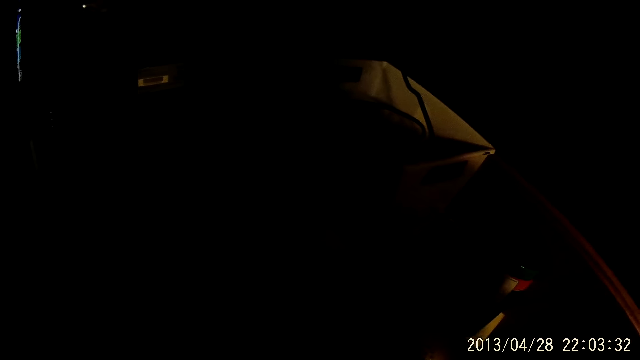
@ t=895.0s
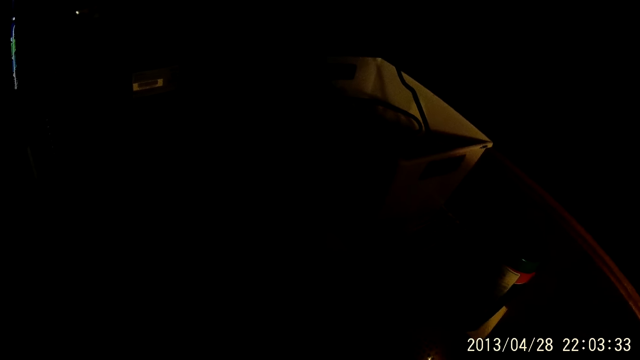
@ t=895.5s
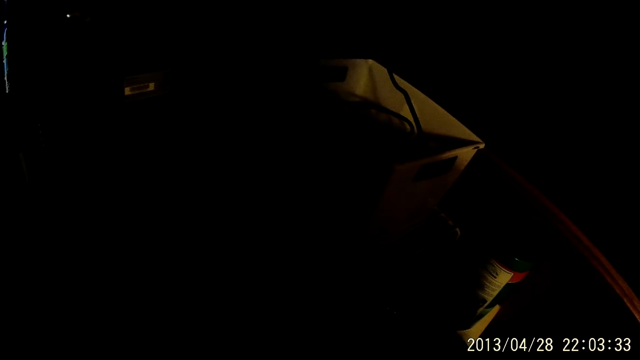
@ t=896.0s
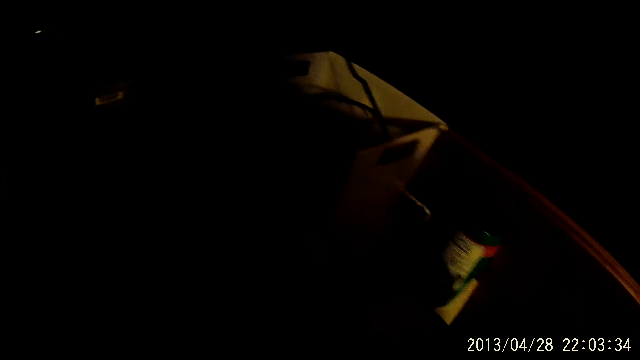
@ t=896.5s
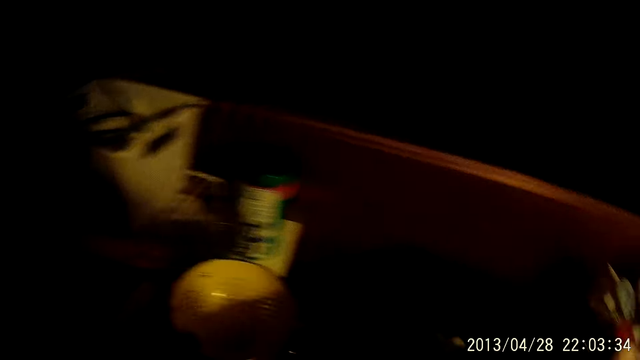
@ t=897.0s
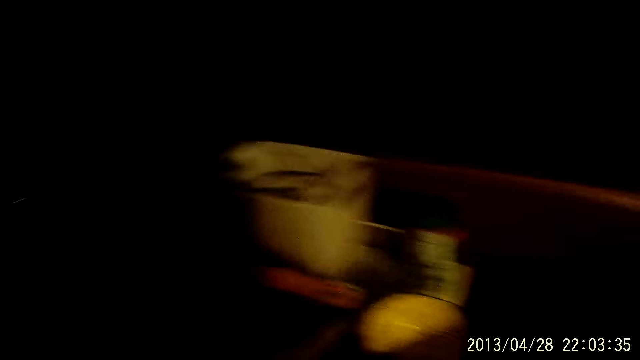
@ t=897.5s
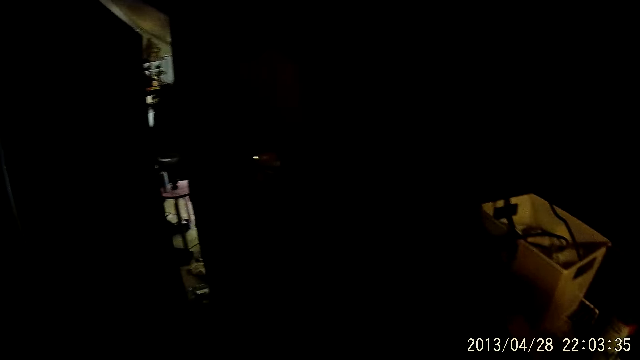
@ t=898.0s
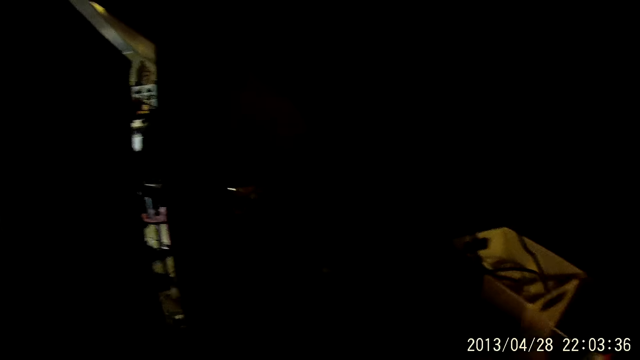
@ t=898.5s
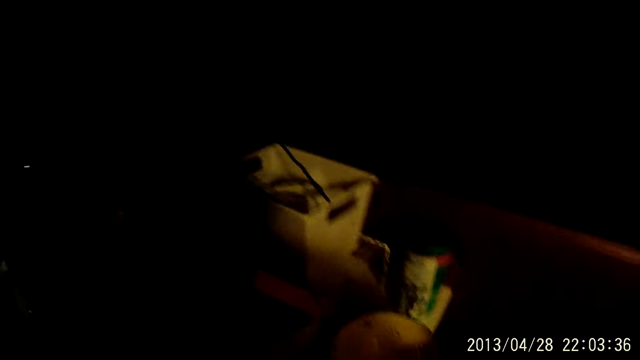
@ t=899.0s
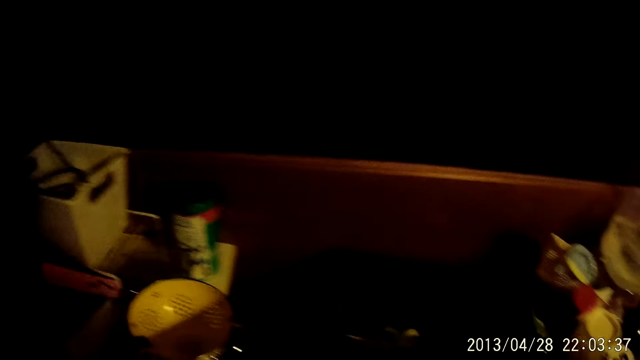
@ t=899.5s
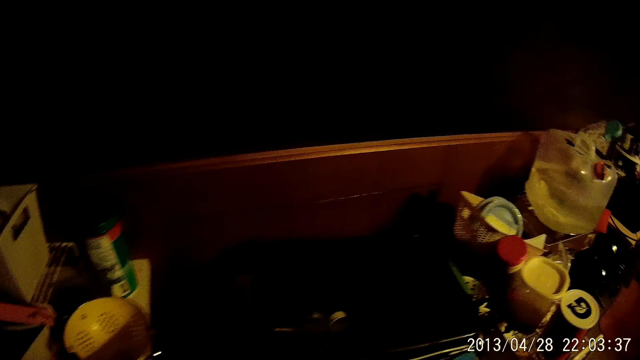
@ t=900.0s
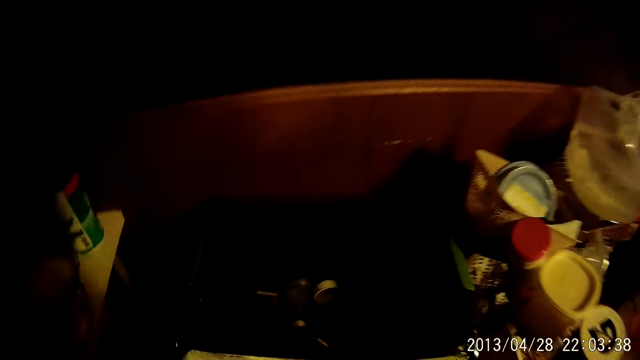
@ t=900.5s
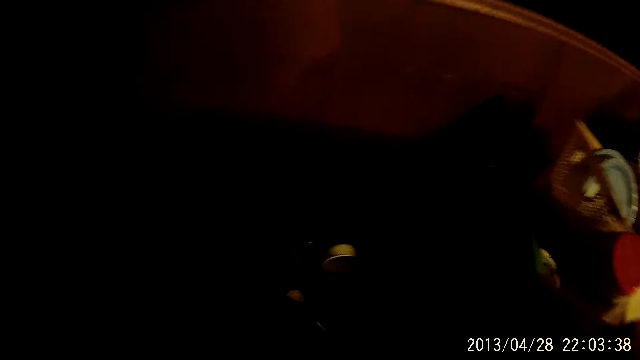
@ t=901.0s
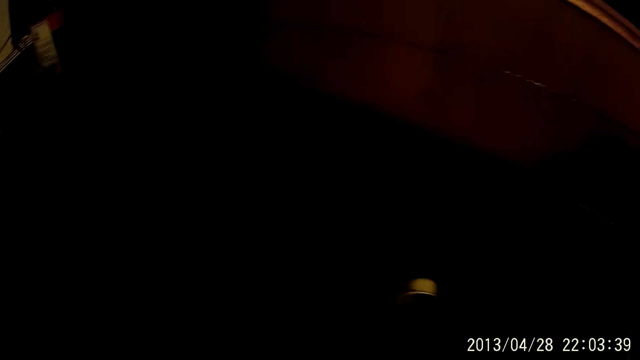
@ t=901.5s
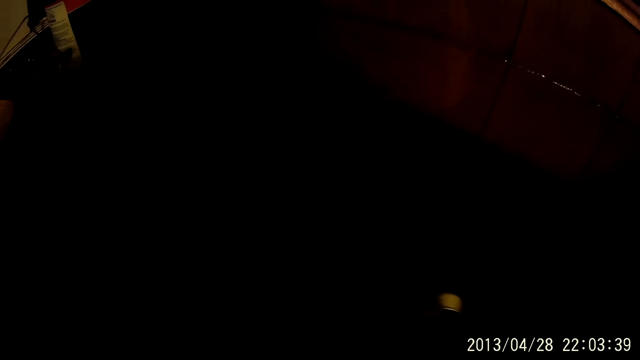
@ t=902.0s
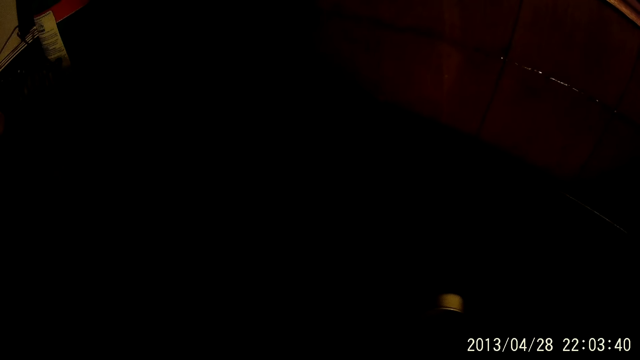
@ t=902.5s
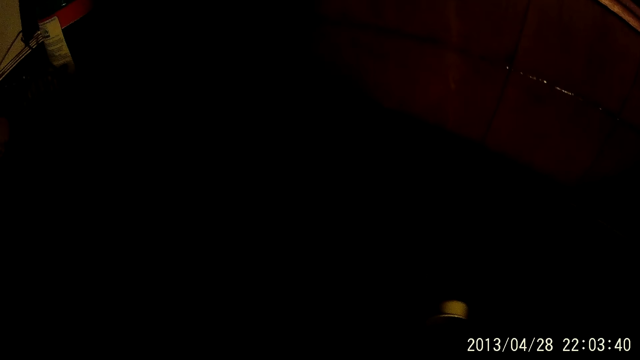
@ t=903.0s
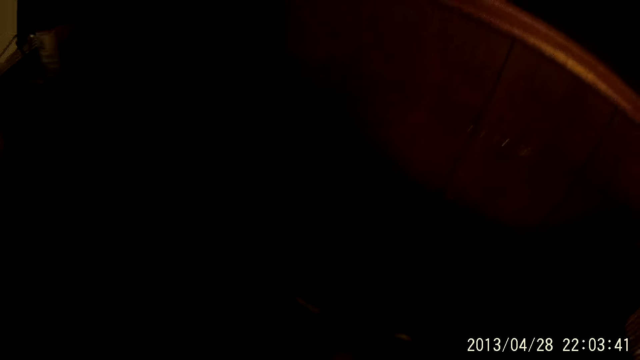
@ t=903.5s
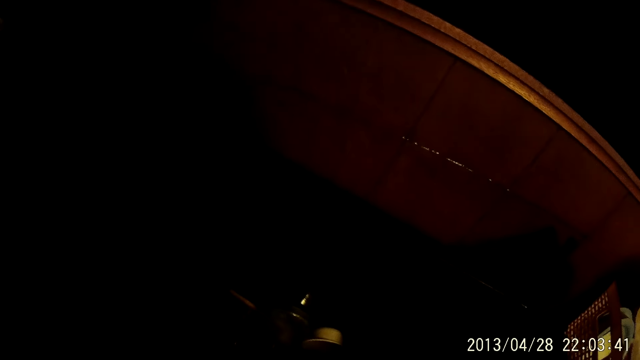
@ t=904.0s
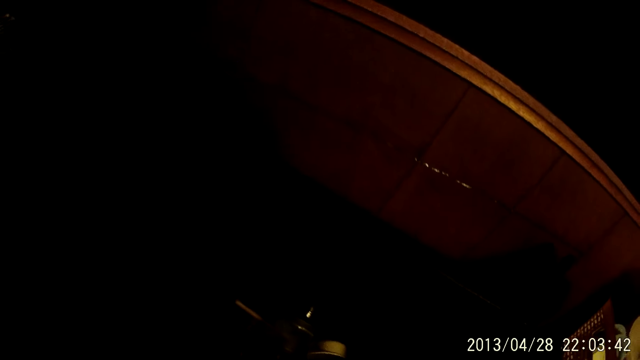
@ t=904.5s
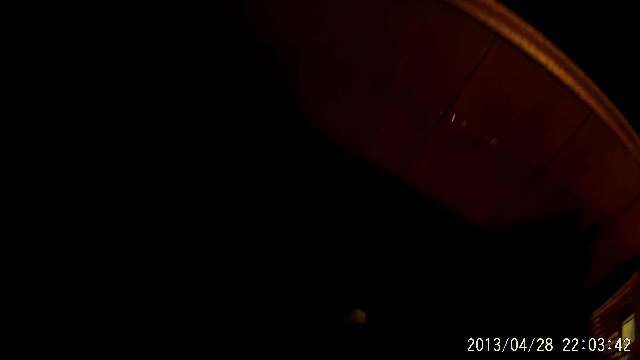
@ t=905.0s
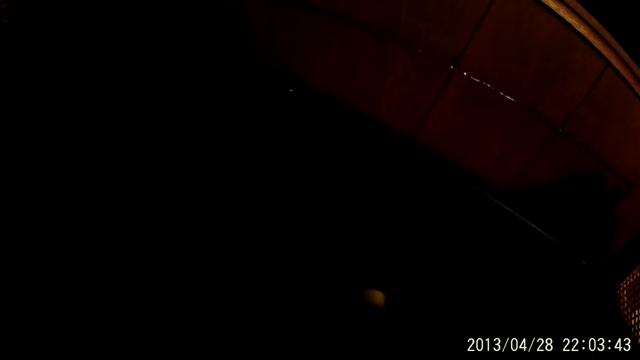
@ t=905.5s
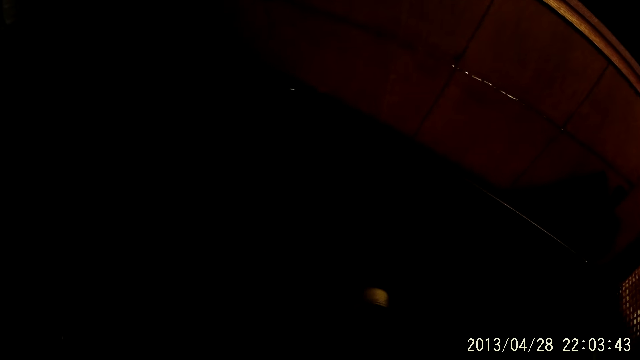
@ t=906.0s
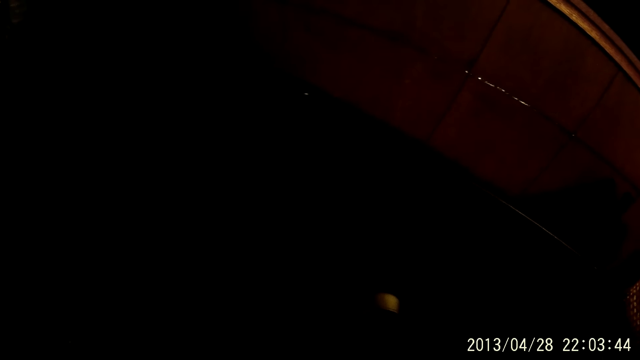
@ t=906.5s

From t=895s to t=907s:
The camera wearer looks around. They move around.

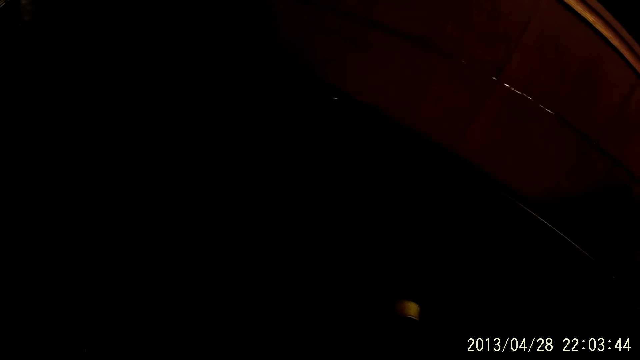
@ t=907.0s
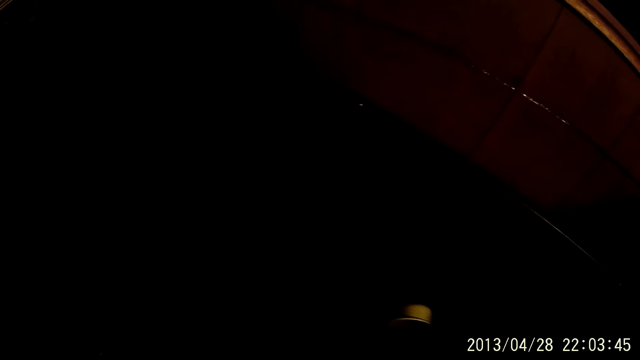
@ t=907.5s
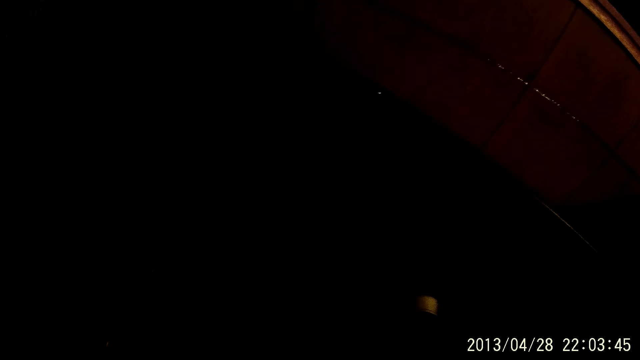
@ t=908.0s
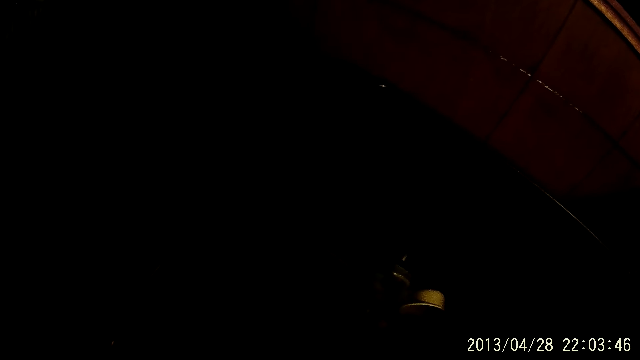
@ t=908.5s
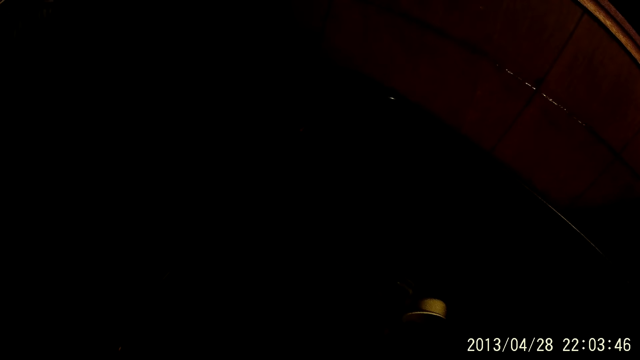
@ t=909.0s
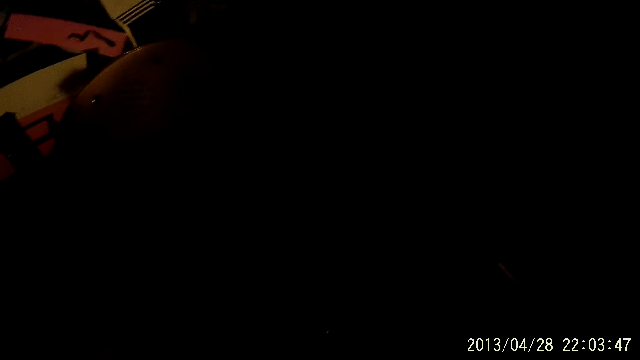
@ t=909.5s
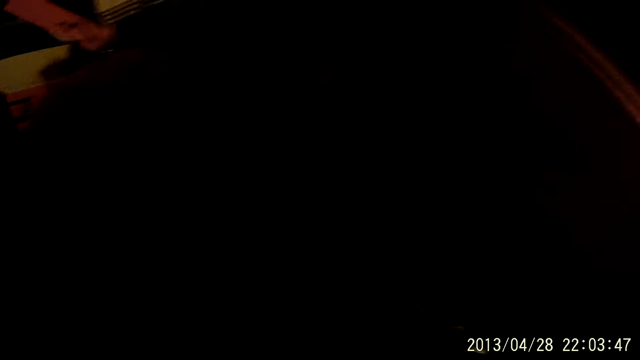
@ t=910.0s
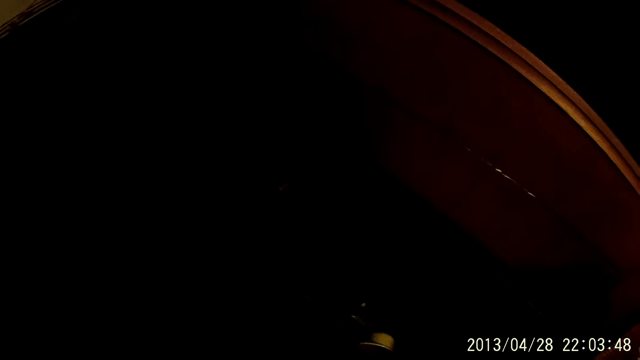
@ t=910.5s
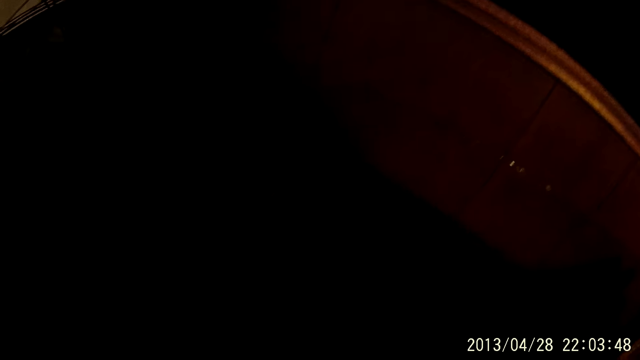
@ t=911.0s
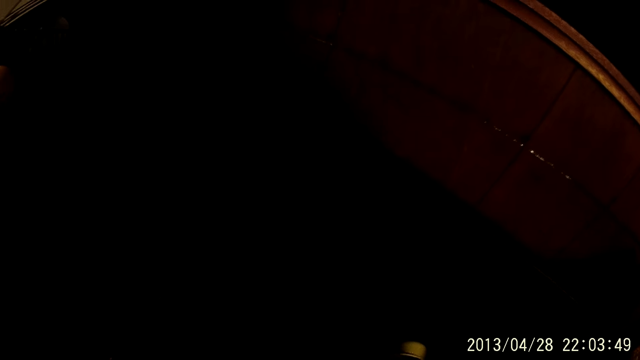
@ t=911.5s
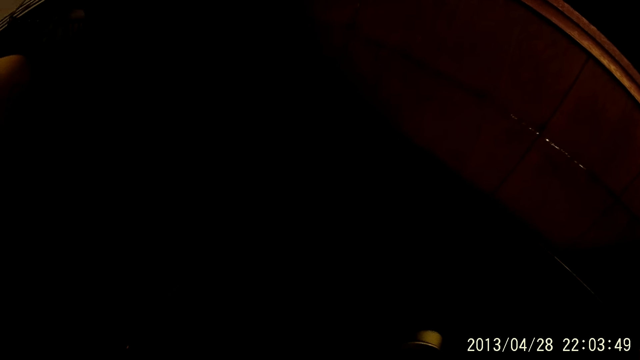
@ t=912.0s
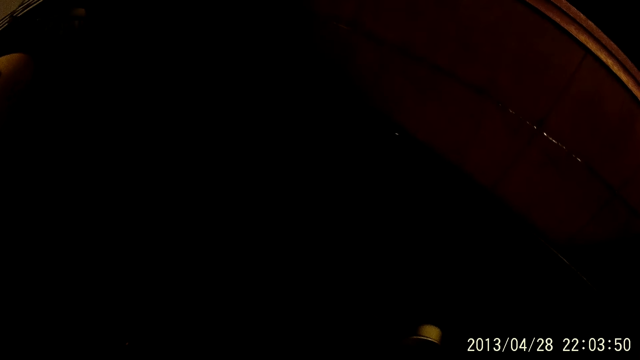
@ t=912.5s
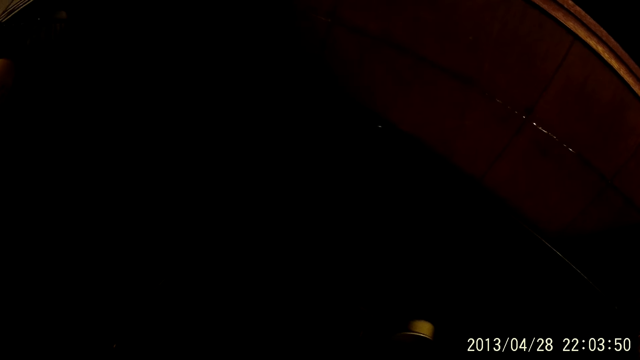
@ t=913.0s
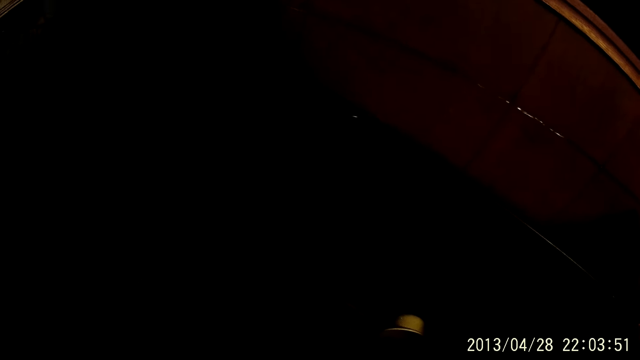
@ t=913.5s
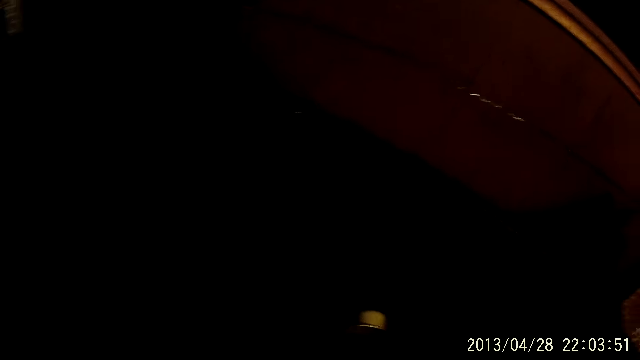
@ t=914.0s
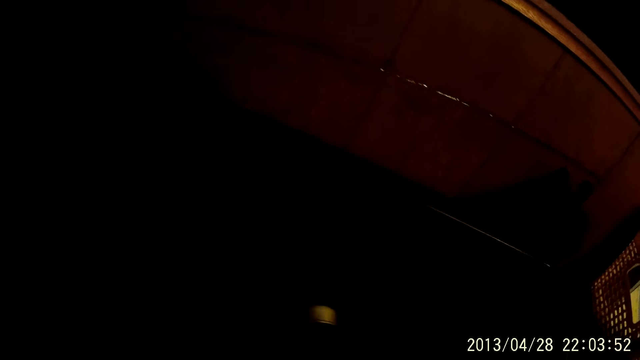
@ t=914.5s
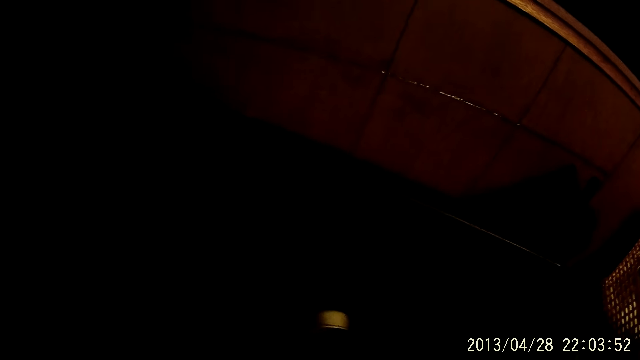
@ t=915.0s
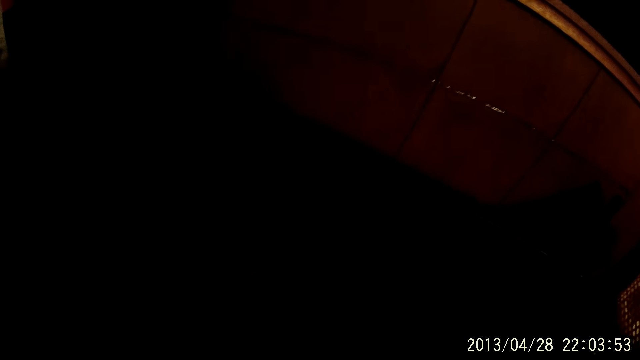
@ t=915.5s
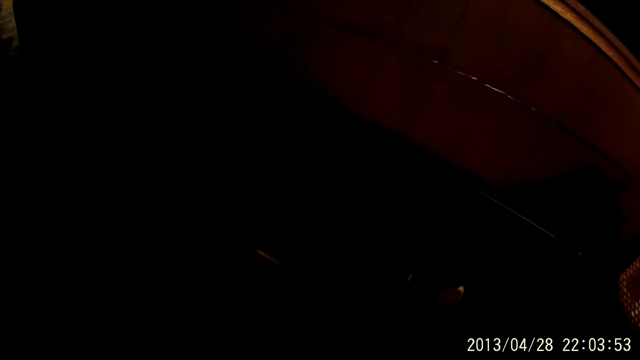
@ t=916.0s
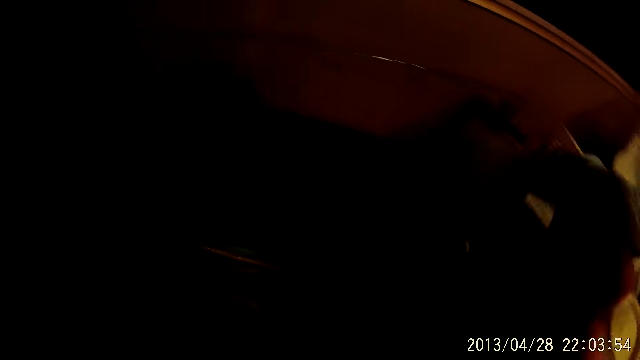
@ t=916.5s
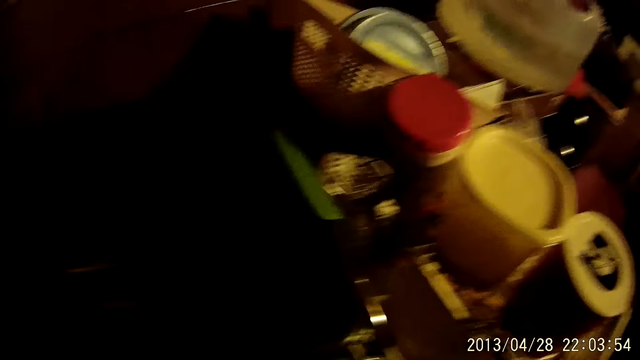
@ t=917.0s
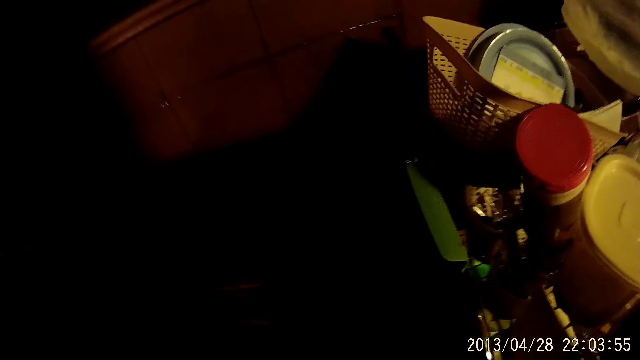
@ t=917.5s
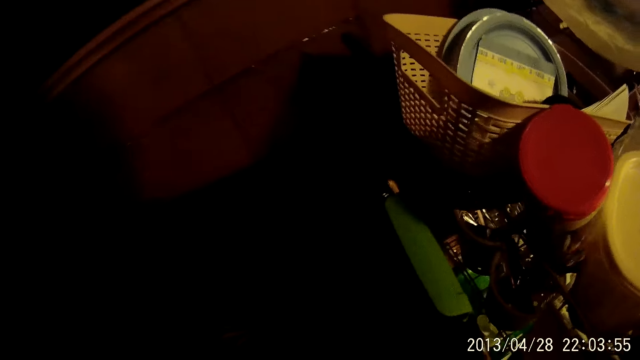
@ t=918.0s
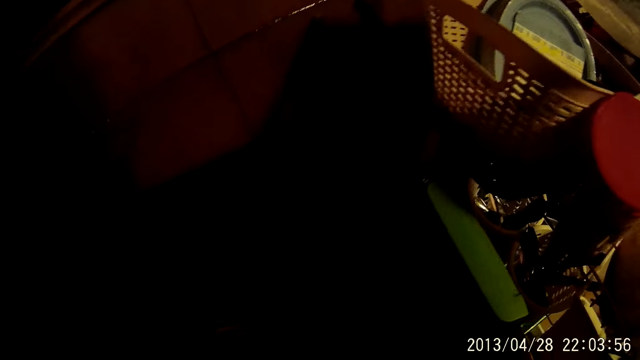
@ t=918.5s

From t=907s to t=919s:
The camera wearer picks up something.
